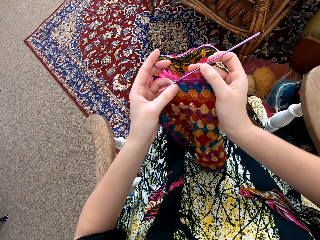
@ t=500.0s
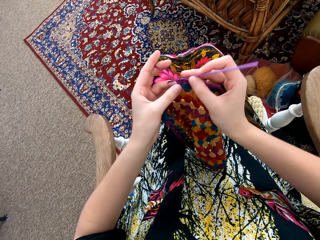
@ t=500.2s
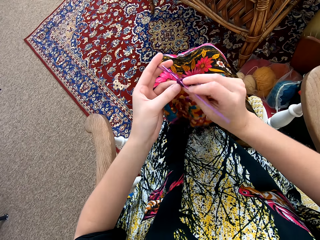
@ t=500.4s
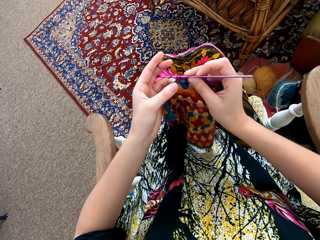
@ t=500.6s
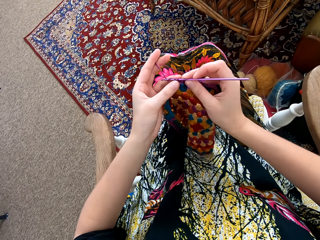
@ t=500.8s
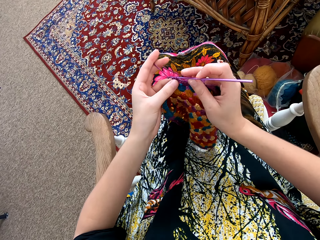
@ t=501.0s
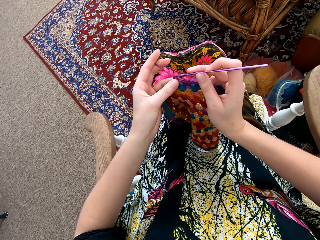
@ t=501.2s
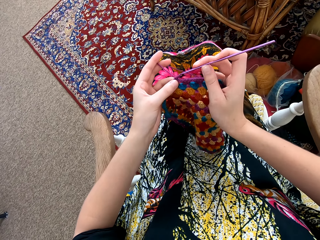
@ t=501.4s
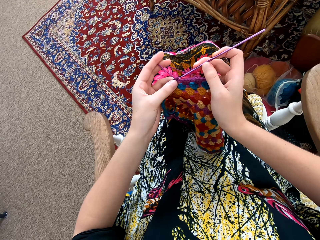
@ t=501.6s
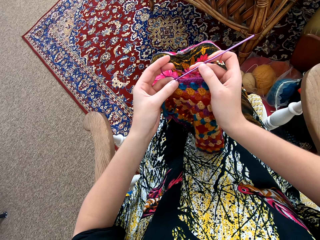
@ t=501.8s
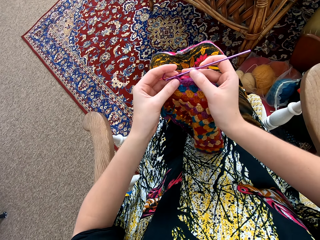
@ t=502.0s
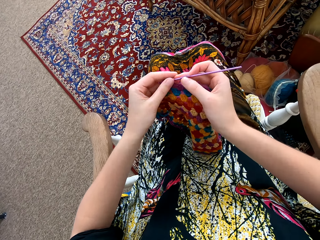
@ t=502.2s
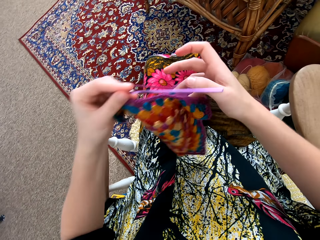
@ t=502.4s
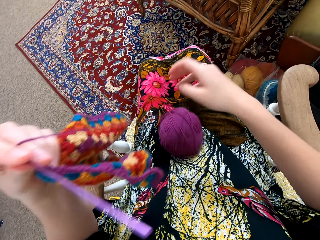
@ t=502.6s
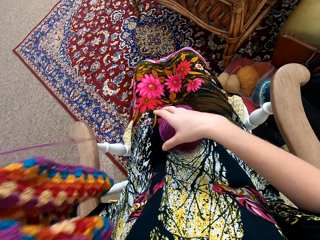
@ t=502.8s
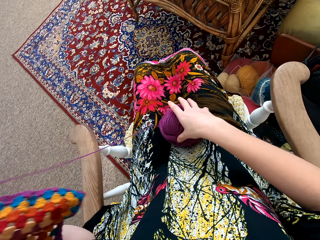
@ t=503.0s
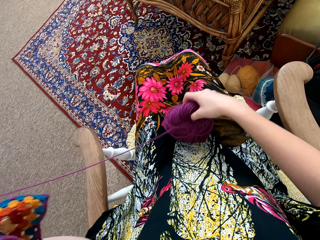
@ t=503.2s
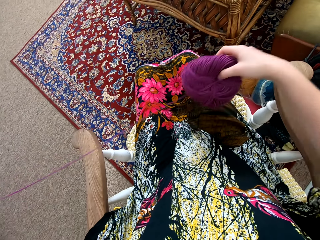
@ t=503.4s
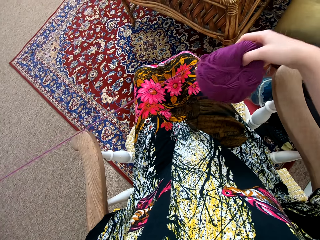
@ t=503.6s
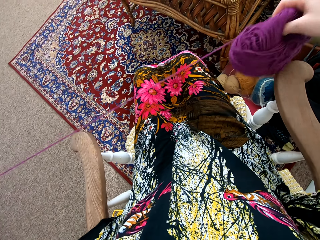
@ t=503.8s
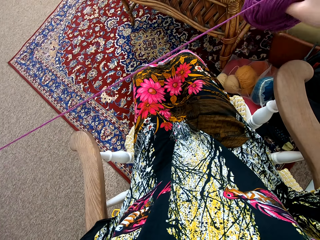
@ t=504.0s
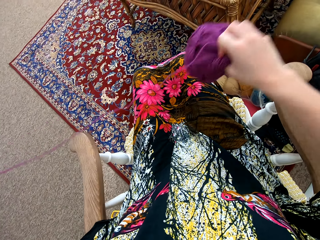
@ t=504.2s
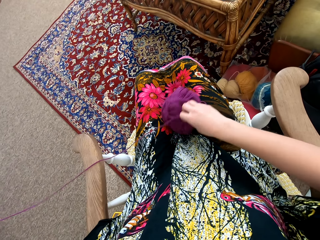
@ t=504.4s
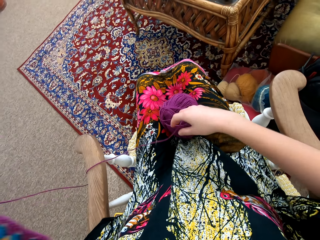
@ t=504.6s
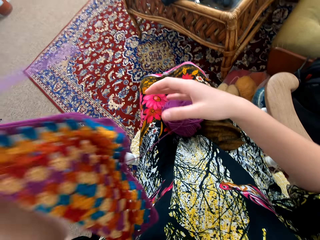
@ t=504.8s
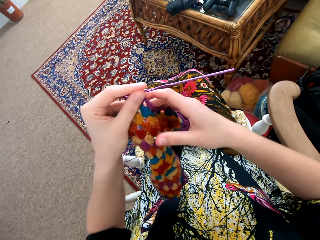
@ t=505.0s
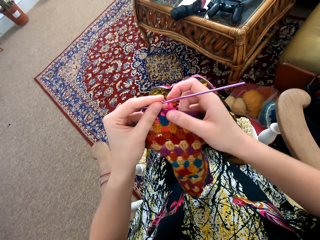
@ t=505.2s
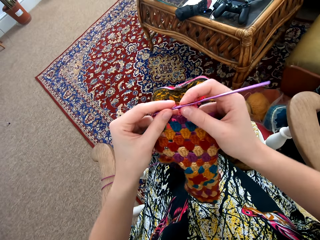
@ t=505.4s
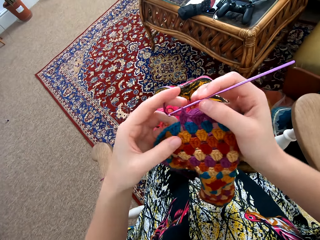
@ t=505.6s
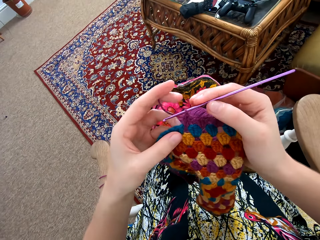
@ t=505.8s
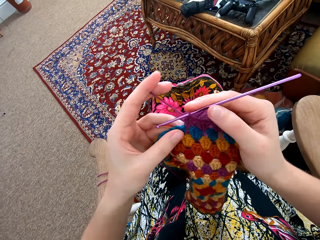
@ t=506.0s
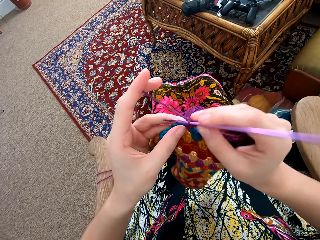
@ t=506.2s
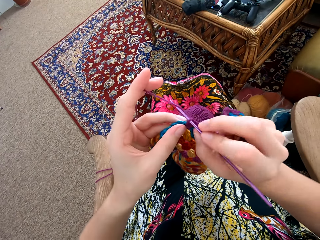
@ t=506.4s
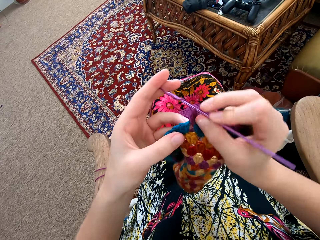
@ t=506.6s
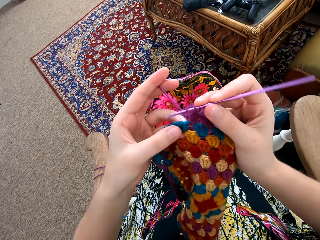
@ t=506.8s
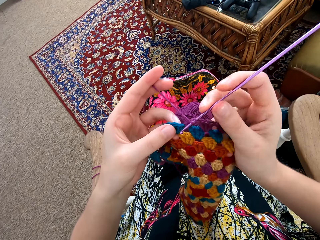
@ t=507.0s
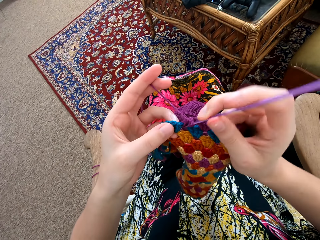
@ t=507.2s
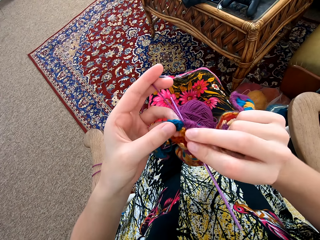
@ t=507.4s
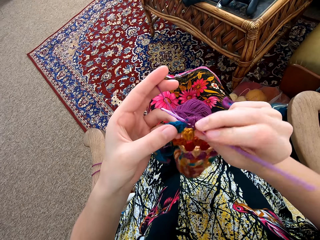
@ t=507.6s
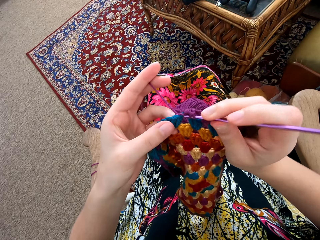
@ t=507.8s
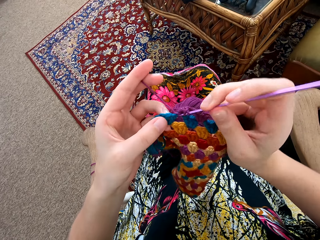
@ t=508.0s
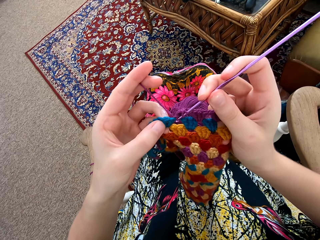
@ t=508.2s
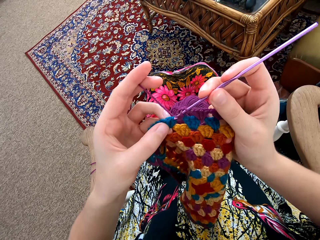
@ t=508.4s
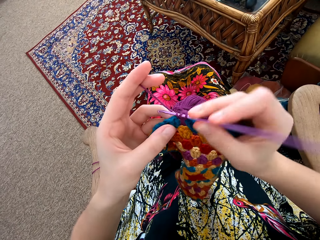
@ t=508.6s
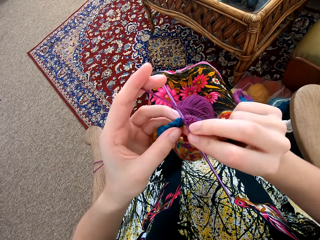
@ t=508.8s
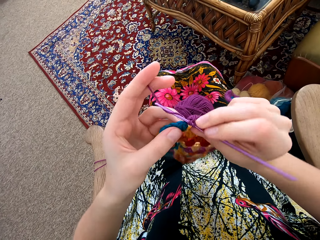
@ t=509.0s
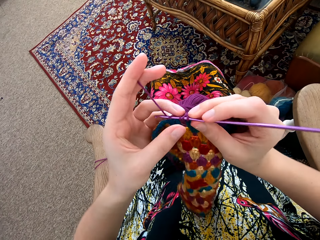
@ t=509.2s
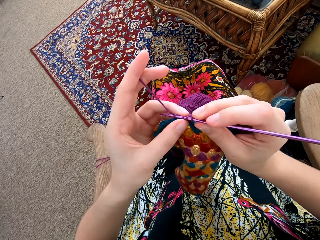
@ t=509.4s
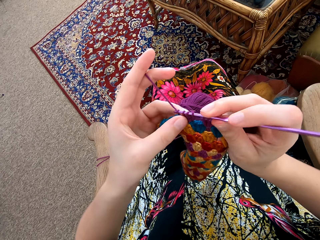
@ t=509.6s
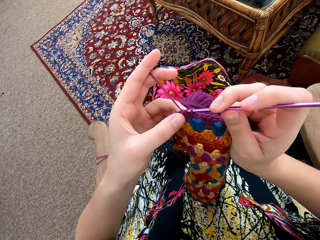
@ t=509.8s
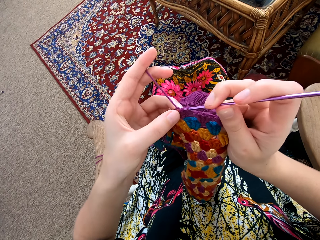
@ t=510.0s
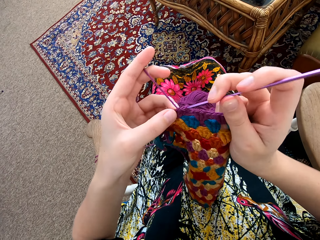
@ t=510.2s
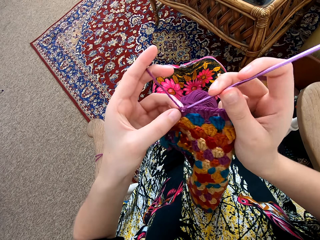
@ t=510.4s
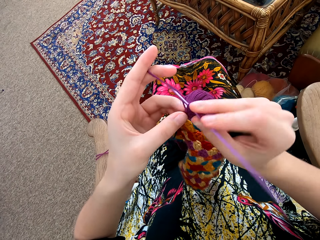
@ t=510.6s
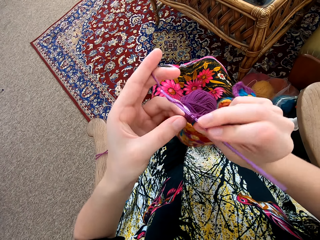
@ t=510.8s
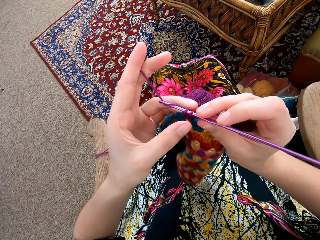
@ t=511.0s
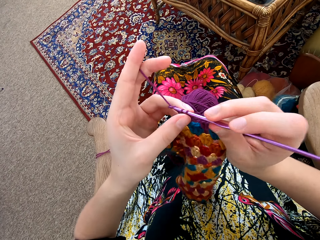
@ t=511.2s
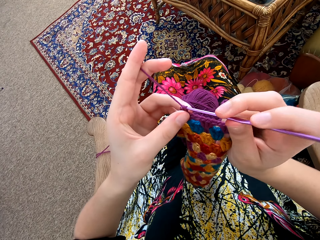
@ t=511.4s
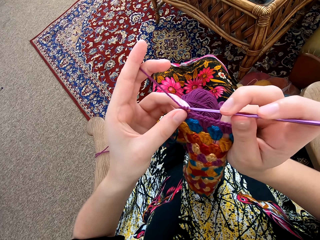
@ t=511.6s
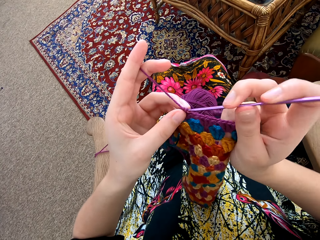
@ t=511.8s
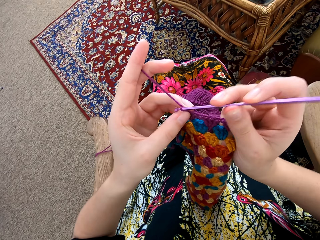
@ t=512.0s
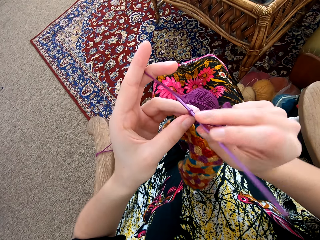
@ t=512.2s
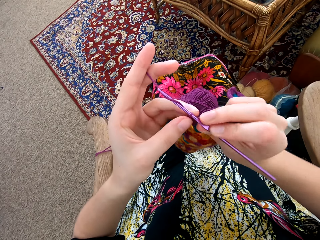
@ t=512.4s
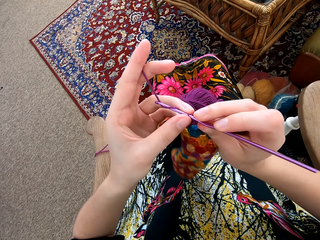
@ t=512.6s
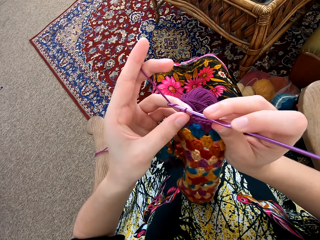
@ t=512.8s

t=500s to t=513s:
The camera wearer pulls the thread. She spreads the weaving thread with her hands. She puts down the thread. She knits the pattern with a needle. She interlocks a loop of thread into the garment.

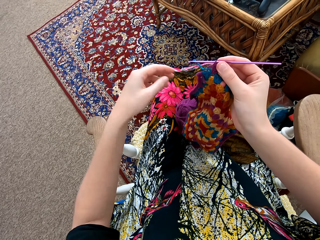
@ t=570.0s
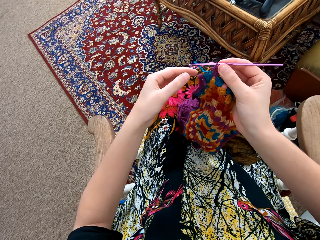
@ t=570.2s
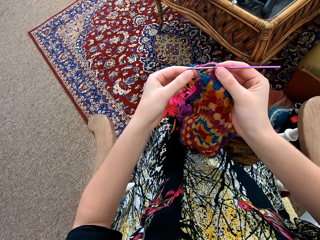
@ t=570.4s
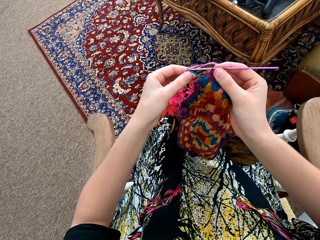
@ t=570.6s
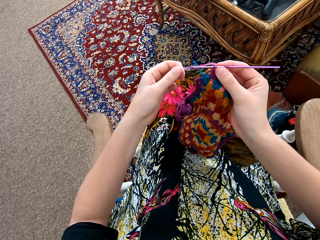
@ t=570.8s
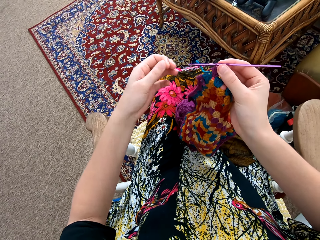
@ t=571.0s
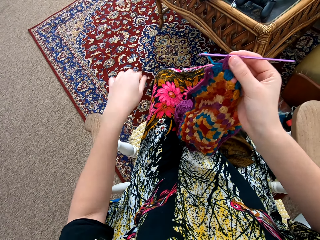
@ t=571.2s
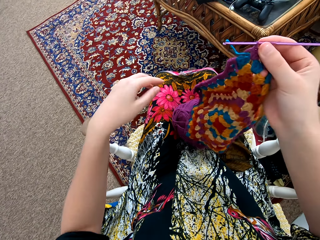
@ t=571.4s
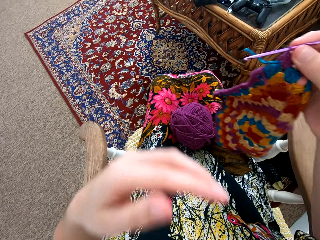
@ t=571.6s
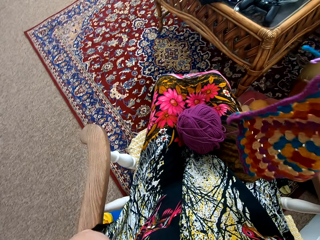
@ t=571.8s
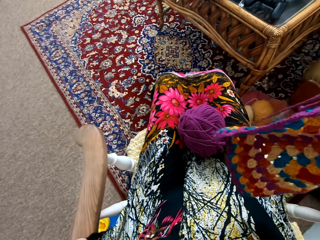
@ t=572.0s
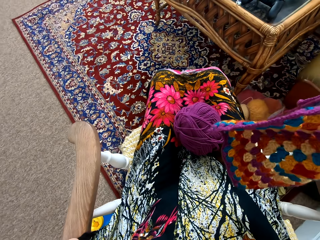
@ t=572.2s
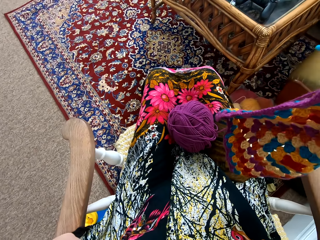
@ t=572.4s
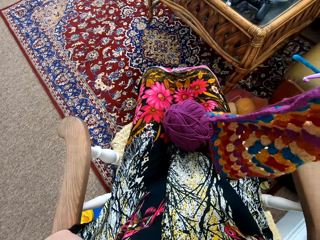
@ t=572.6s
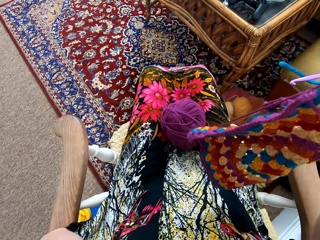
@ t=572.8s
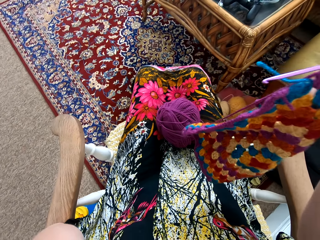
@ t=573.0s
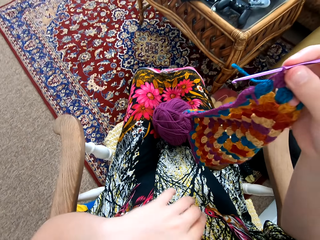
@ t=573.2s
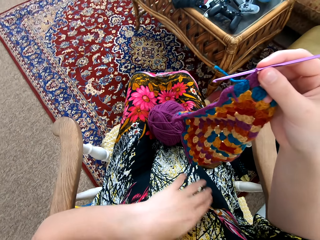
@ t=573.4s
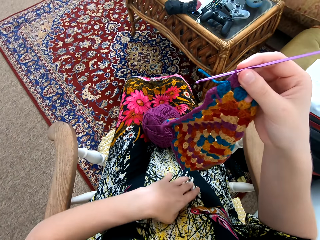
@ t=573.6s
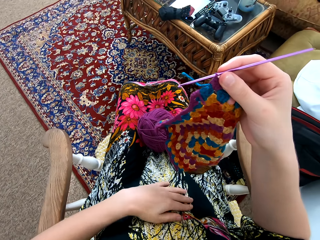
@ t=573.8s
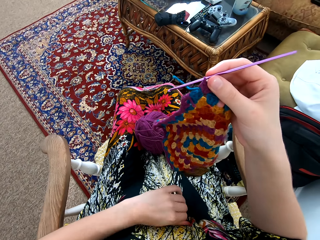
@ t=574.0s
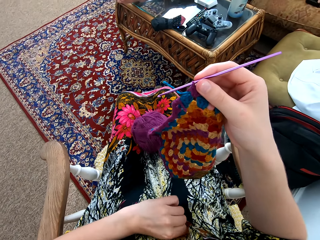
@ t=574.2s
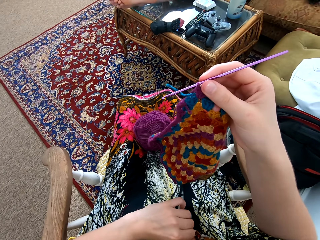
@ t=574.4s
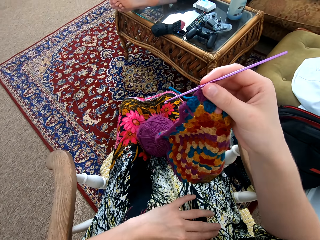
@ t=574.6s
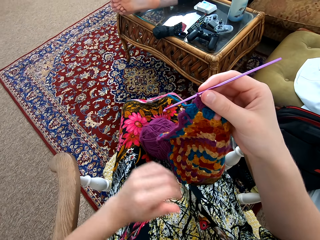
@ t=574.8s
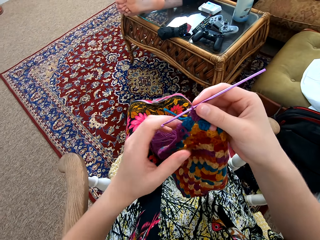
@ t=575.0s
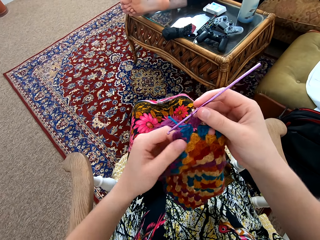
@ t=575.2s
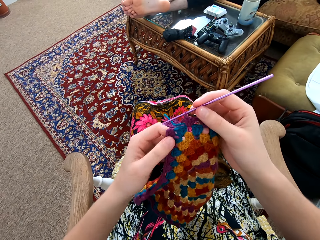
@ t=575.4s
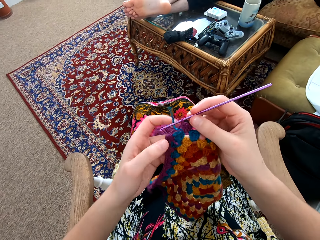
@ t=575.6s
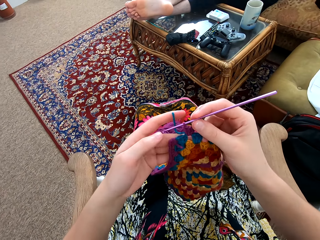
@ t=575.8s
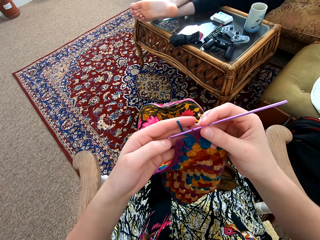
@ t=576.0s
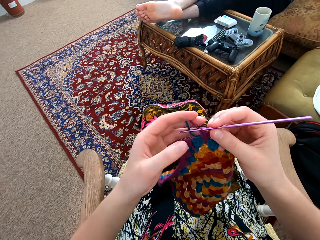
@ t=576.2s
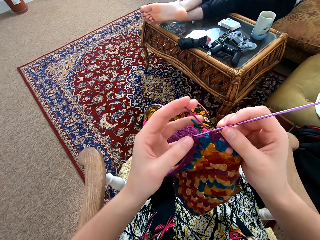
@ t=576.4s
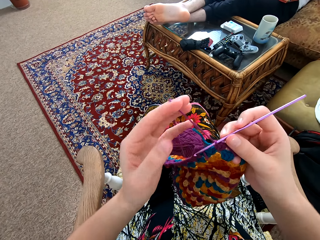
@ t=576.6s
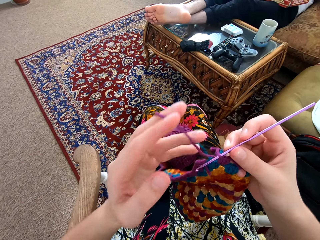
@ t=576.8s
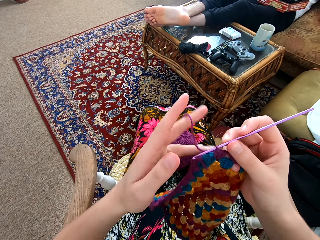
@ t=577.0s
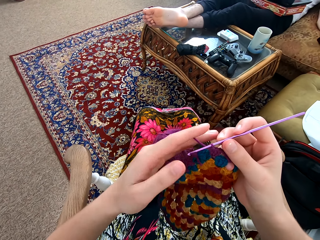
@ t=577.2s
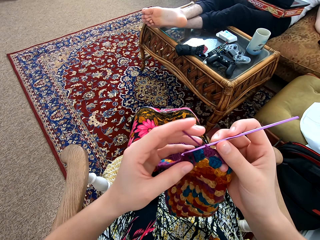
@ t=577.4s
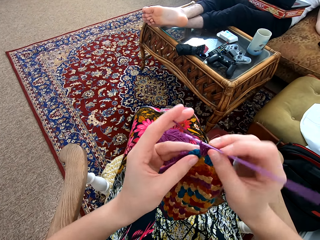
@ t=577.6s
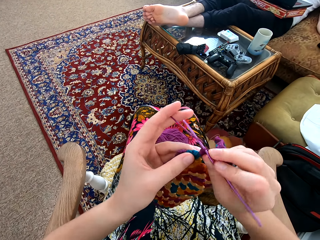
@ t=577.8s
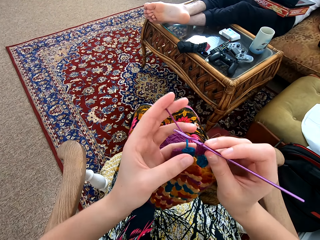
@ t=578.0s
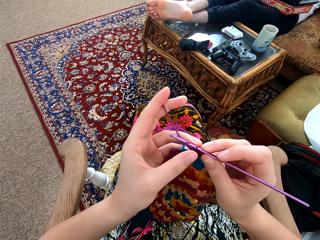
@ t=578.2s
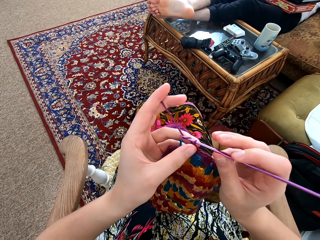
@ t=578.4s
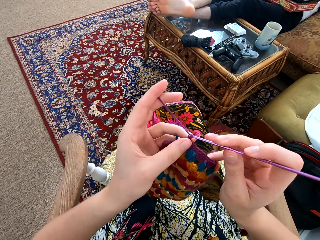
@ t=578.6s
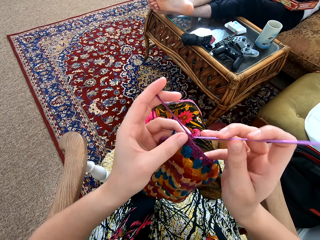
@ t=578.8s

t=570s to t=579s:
The camera wearer lifts up his hand. They stop knitting. They touch her cloth. They touch the garment. They knit patterns with a needle. They pull the thread. They interlock a loop of thread with a crochet hook.
